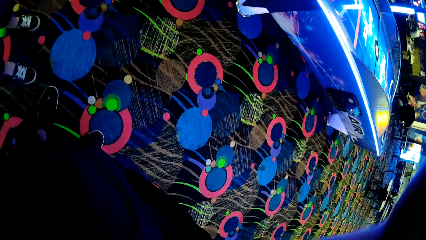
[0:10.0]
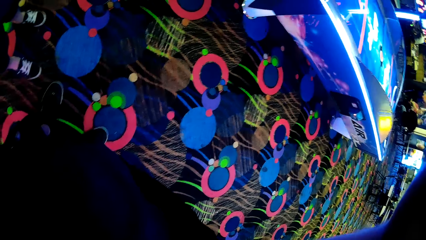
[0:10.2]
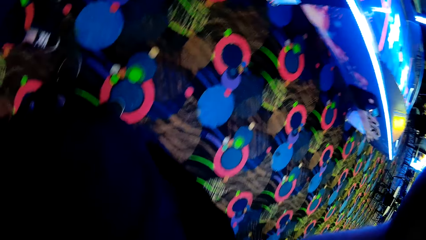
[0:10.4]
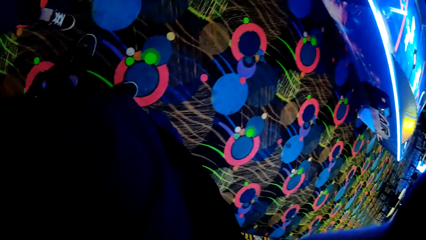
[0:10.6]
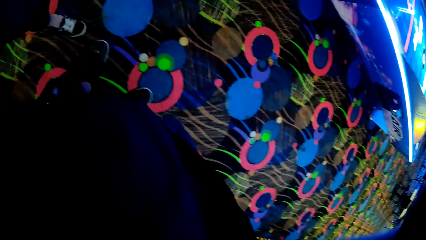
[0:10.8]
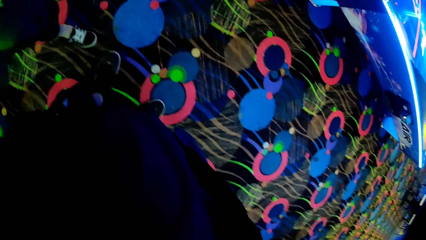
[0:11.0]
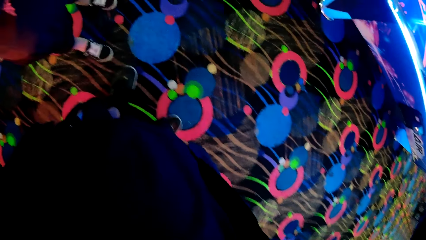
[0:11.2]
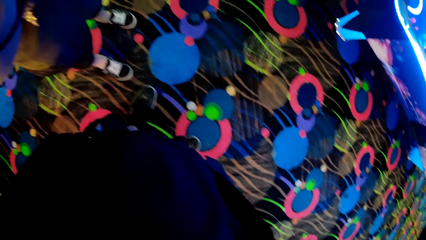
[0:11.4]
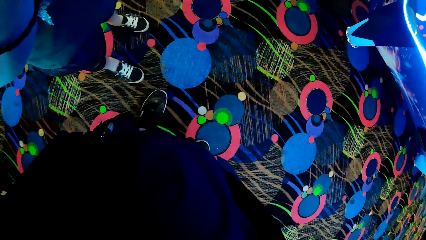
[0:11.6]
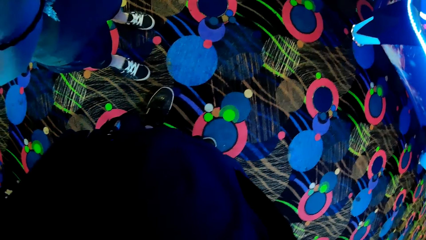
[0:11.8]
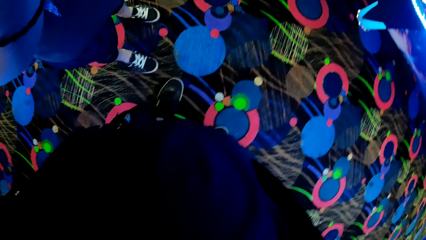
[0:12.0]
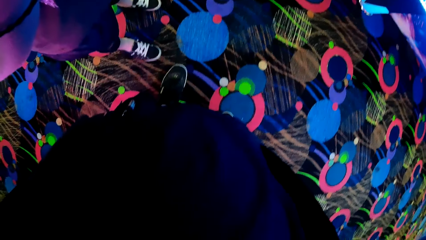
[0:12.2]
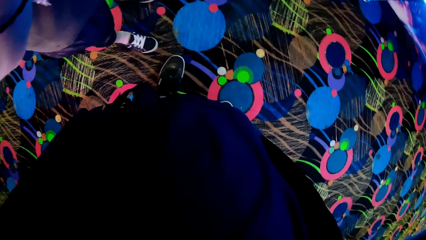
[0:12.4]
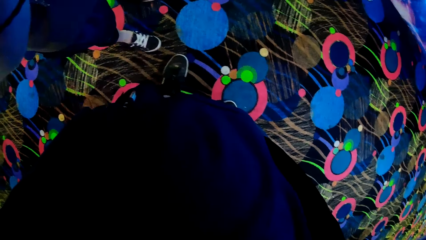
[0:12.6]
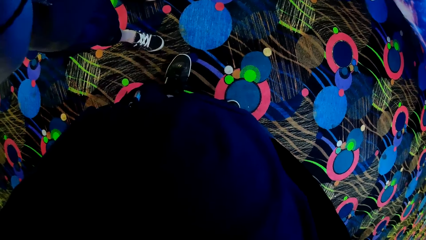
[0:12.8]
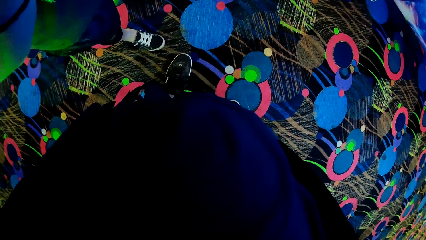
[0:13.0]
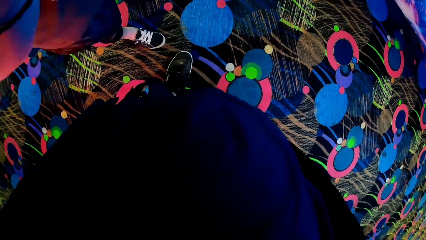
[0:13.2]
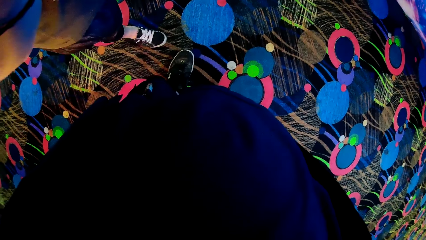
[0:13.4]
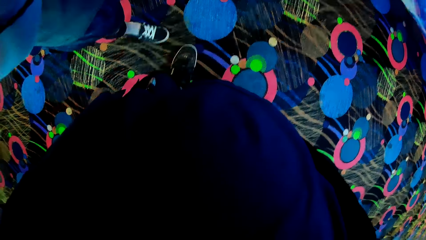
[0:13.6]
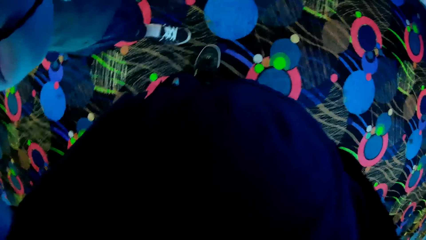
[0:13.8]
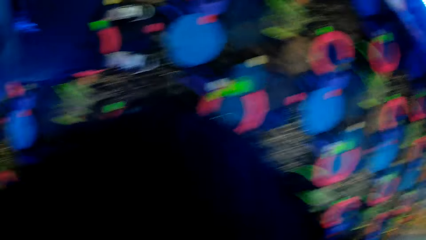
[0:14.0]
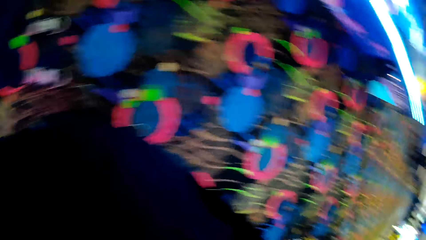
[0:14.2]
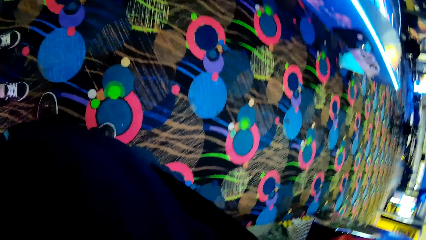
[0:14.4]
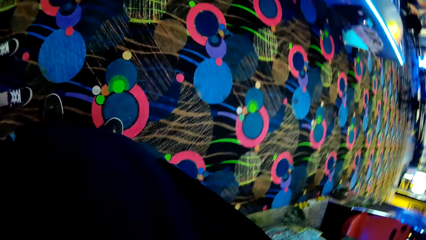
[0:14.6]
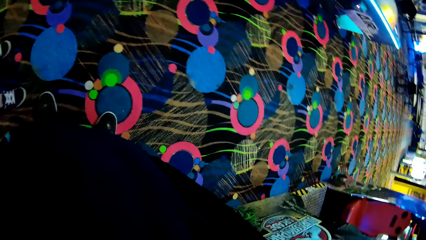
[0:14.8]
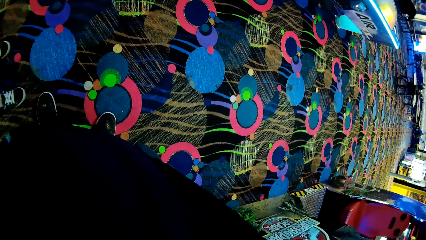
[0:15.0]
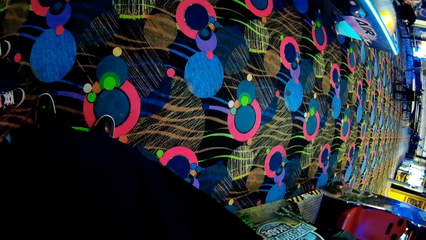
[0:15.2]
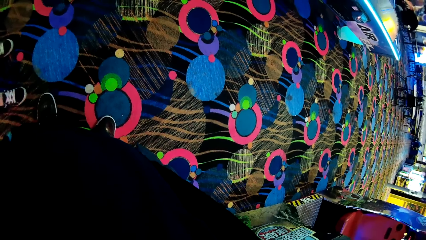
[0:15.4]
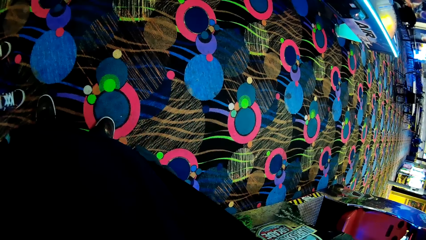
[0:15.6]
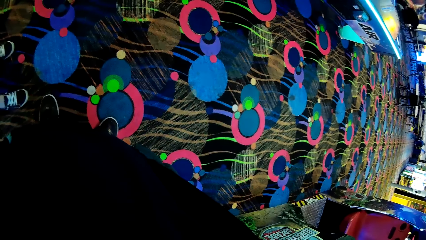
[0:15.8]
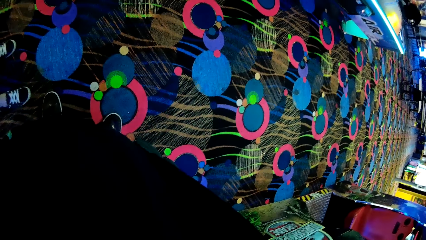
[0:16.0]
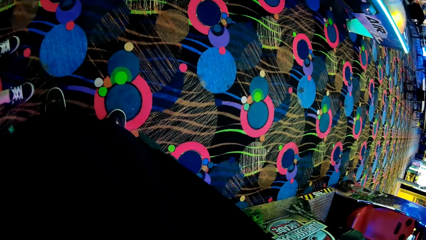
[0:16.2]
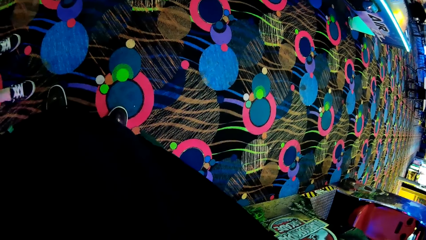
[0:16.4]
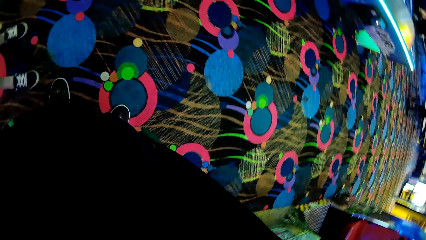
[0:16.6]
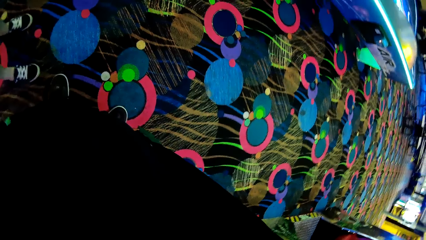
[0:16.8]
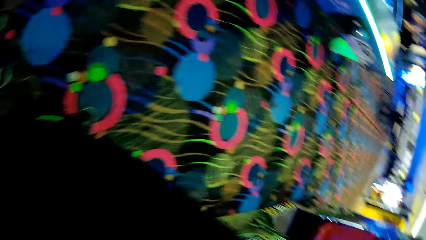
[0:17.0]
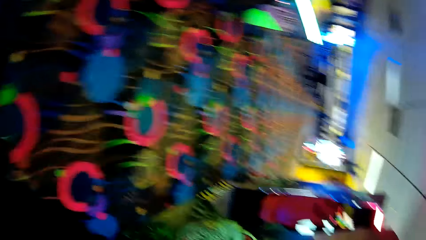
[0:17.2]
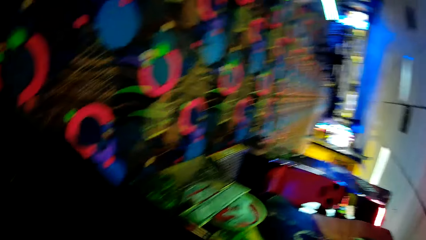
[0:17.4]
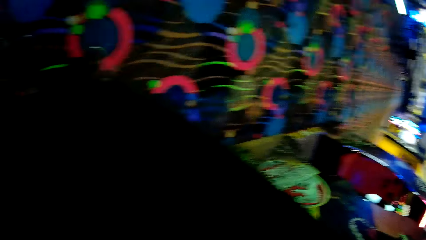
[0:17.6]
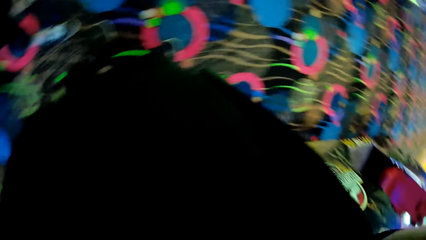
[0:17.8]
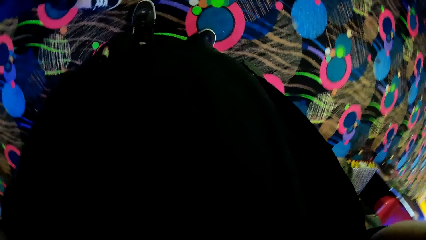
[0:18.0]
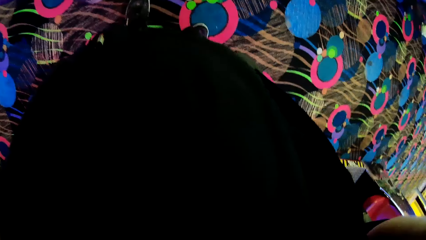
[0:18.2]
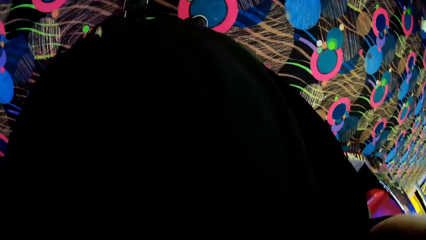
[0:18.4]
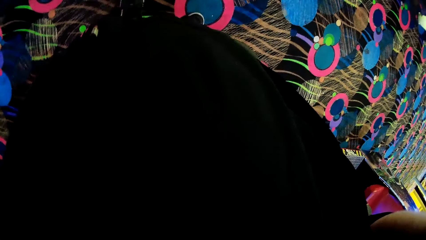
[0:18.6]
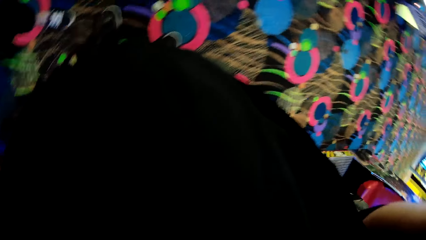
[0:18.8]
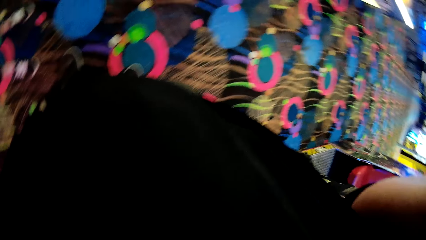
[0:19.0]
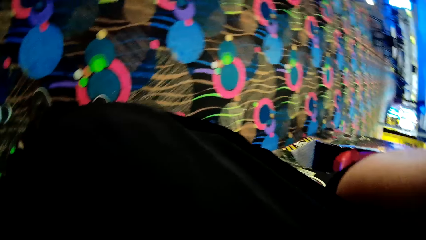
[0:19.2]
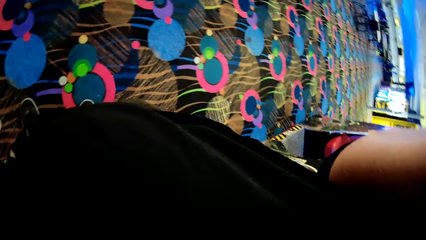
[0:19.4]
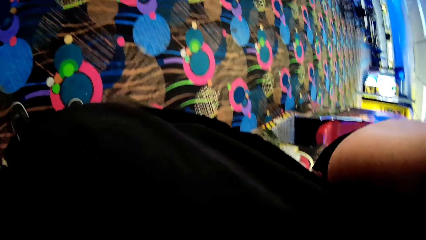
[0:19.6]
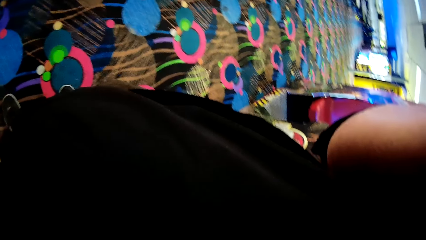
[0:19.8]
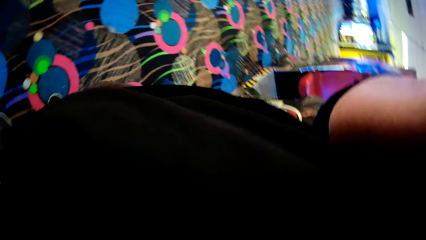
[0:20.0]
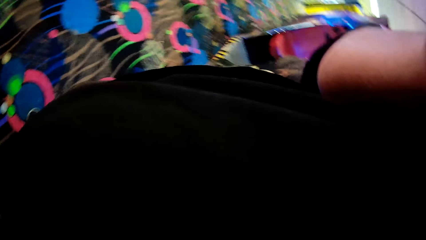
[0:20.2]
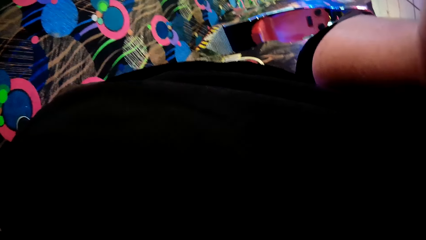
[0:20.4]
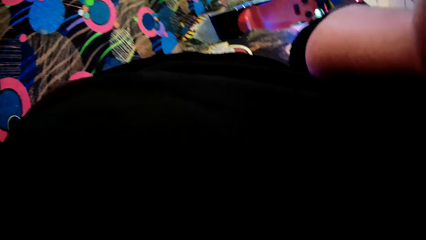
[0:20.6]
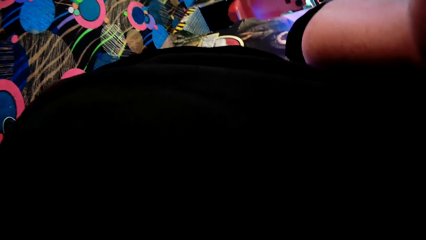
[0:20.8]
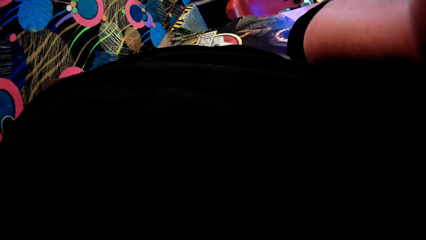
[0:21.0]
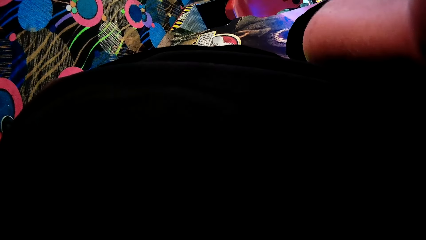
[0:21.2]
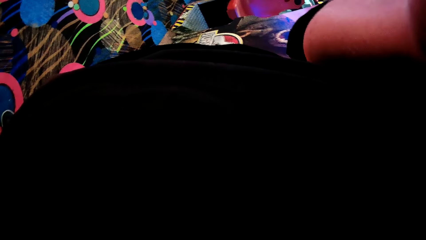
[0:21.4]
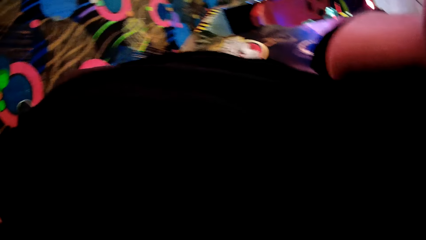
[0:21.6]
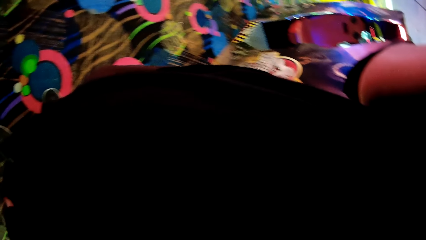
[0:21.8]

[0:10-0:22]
The camera wearer stares around the building. They converse with a woman. They handle a camera.
